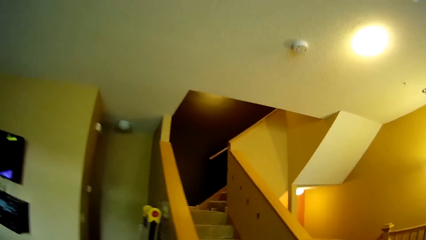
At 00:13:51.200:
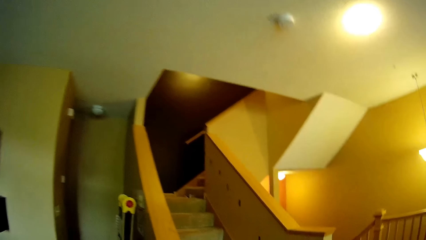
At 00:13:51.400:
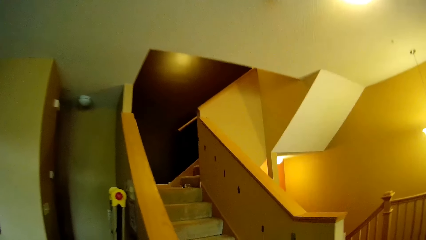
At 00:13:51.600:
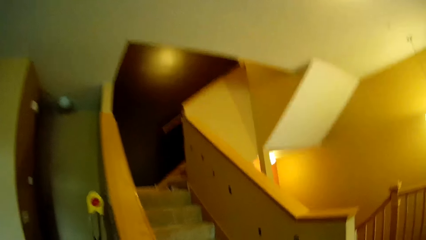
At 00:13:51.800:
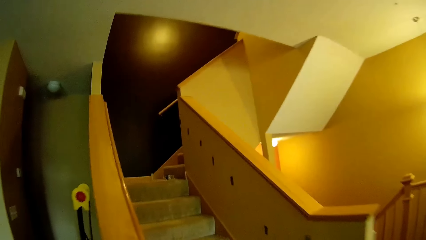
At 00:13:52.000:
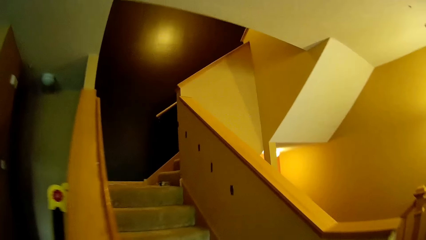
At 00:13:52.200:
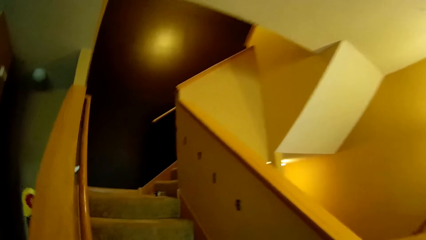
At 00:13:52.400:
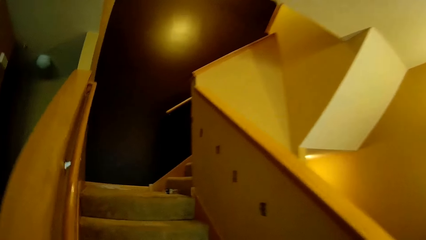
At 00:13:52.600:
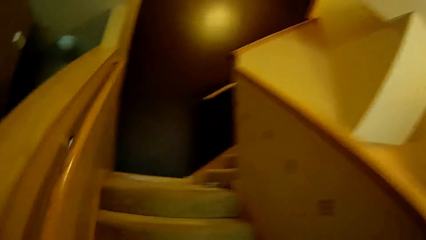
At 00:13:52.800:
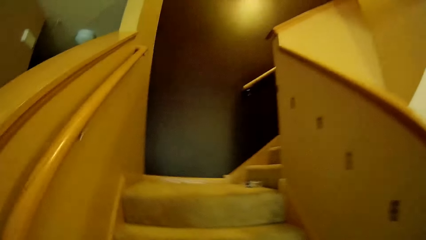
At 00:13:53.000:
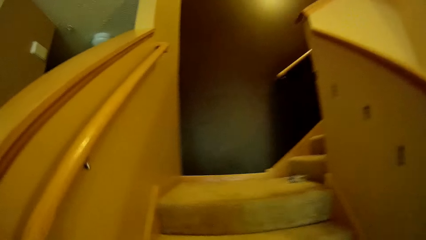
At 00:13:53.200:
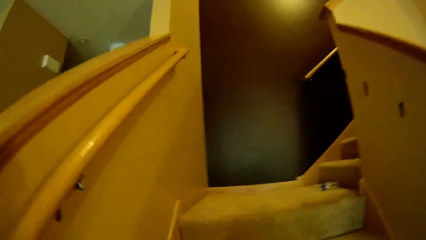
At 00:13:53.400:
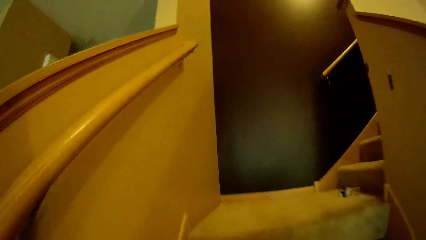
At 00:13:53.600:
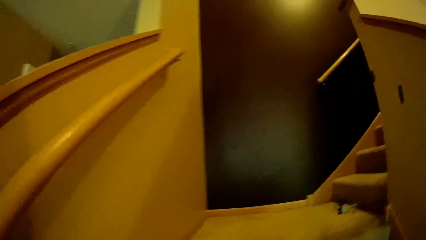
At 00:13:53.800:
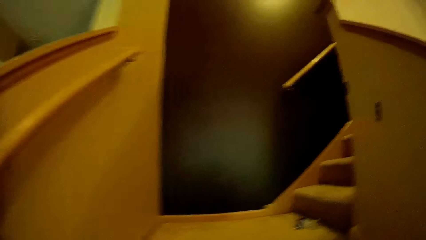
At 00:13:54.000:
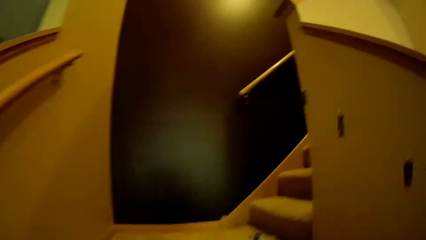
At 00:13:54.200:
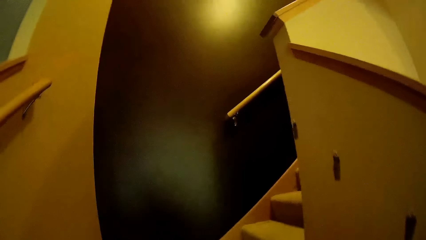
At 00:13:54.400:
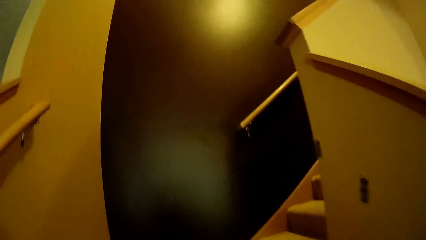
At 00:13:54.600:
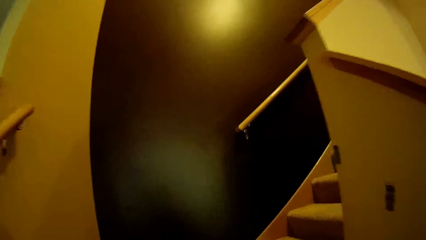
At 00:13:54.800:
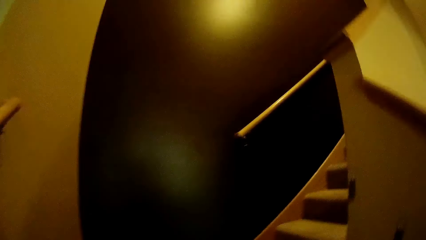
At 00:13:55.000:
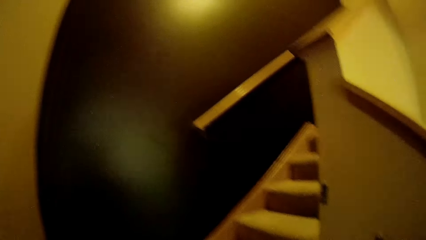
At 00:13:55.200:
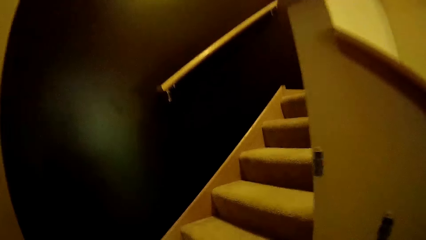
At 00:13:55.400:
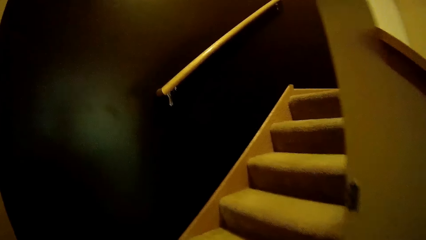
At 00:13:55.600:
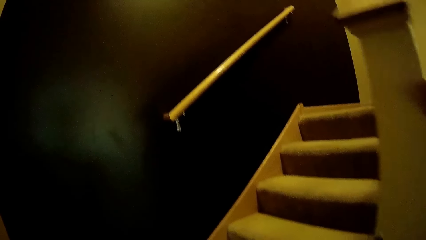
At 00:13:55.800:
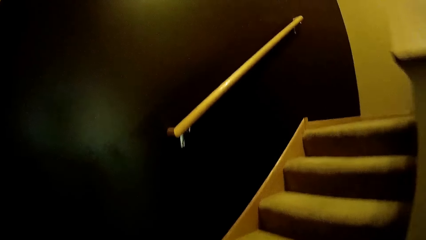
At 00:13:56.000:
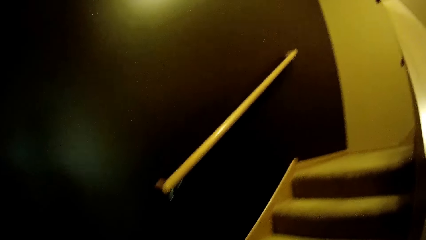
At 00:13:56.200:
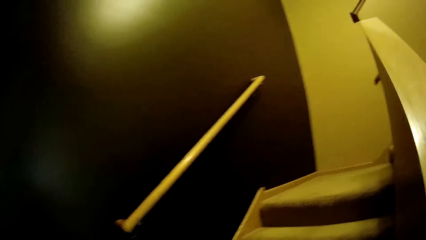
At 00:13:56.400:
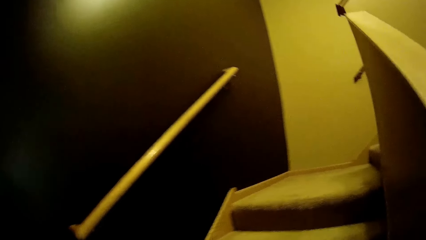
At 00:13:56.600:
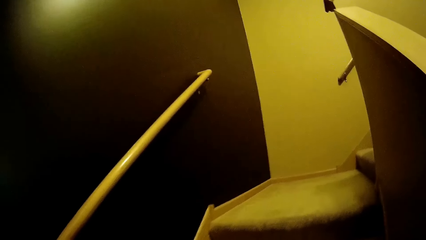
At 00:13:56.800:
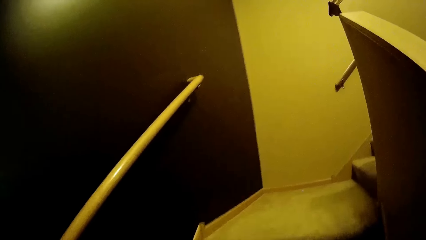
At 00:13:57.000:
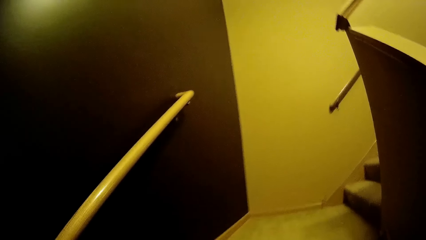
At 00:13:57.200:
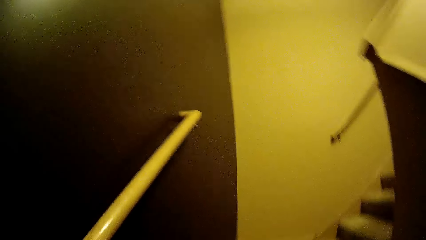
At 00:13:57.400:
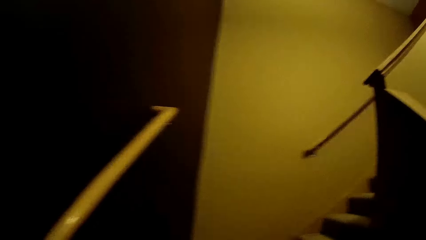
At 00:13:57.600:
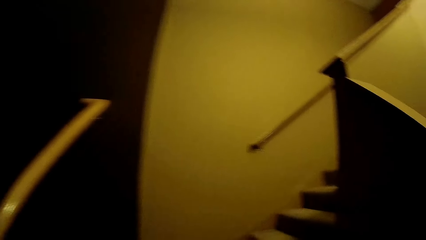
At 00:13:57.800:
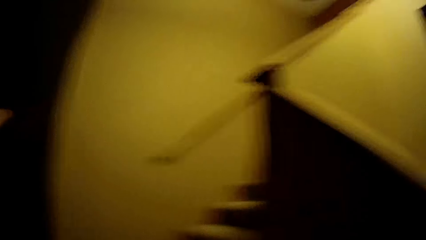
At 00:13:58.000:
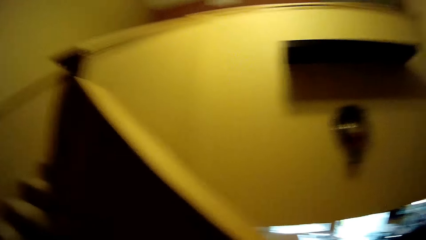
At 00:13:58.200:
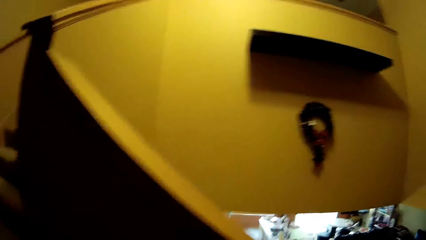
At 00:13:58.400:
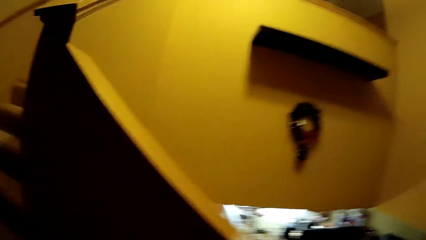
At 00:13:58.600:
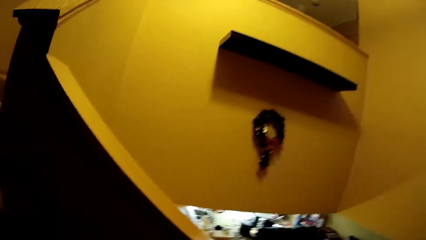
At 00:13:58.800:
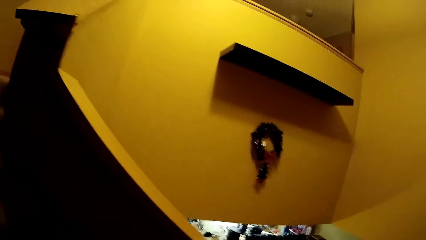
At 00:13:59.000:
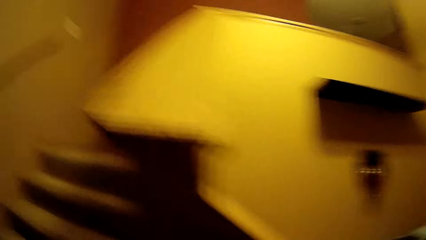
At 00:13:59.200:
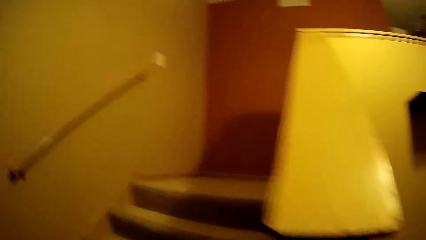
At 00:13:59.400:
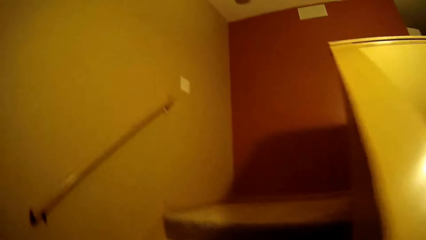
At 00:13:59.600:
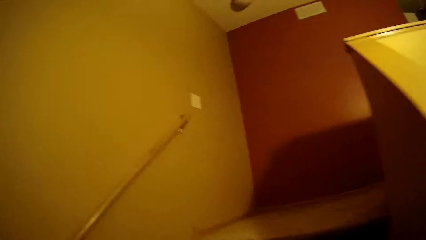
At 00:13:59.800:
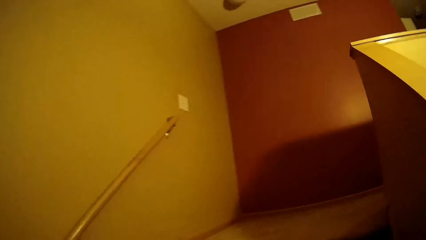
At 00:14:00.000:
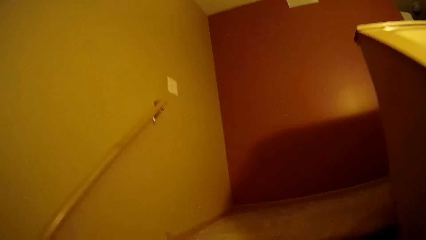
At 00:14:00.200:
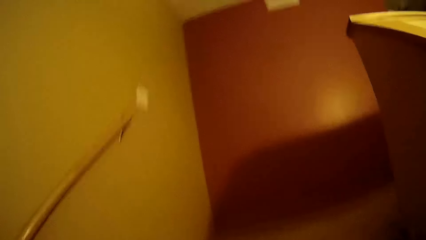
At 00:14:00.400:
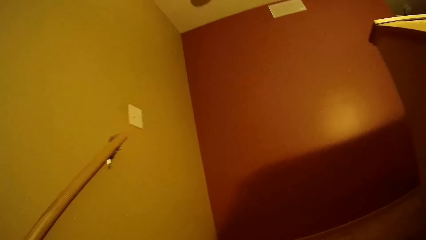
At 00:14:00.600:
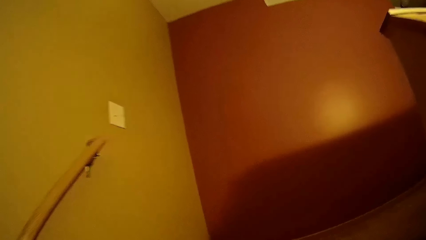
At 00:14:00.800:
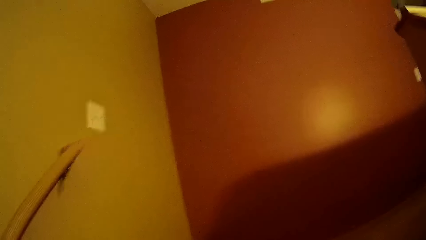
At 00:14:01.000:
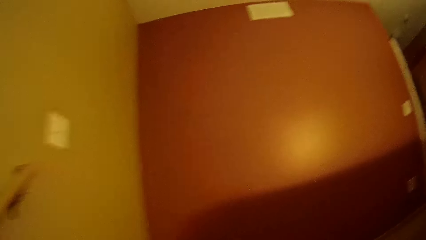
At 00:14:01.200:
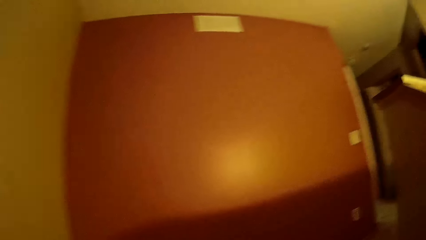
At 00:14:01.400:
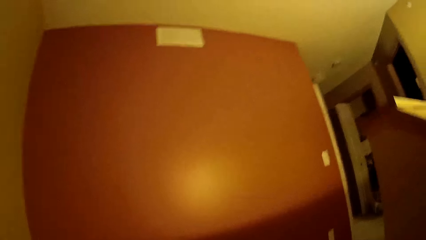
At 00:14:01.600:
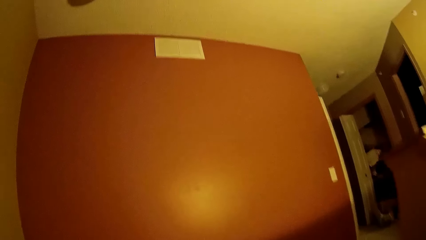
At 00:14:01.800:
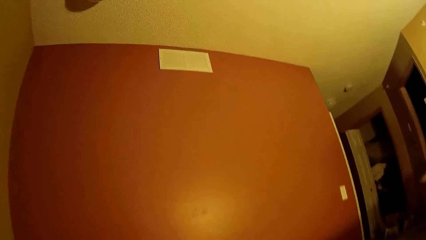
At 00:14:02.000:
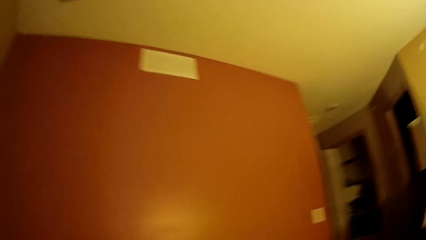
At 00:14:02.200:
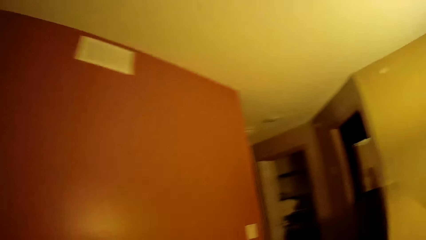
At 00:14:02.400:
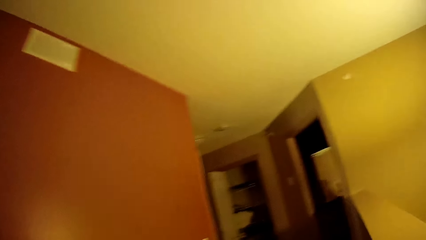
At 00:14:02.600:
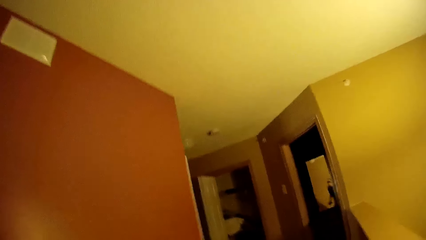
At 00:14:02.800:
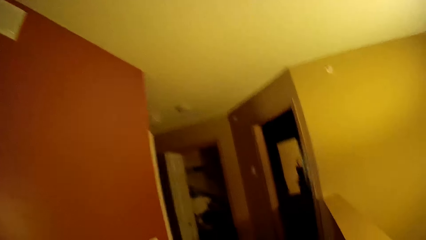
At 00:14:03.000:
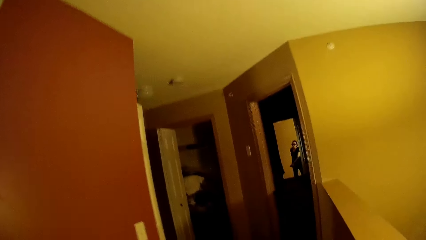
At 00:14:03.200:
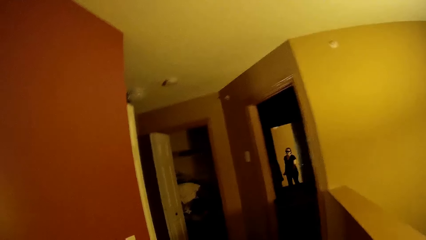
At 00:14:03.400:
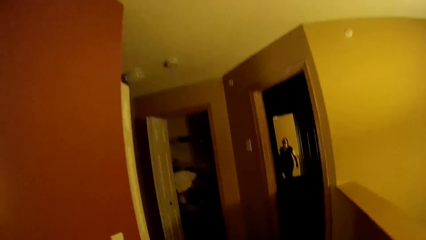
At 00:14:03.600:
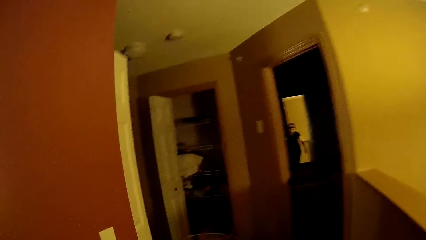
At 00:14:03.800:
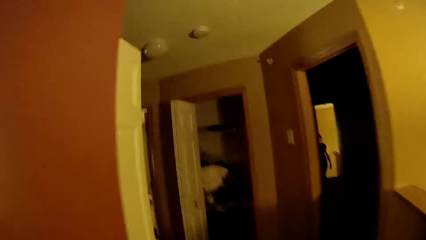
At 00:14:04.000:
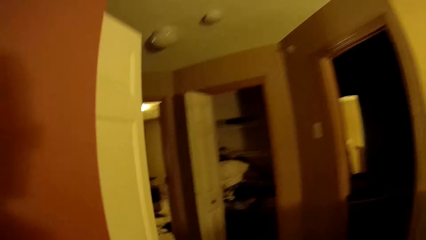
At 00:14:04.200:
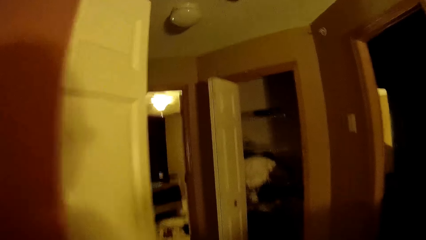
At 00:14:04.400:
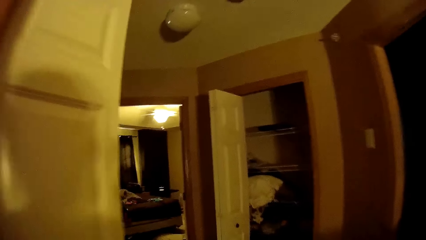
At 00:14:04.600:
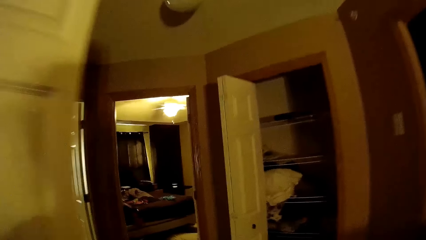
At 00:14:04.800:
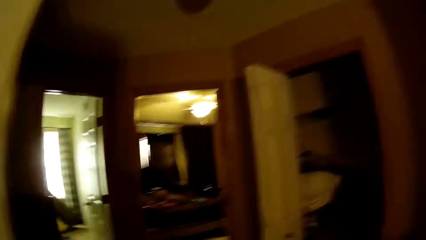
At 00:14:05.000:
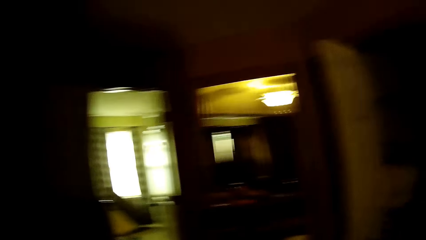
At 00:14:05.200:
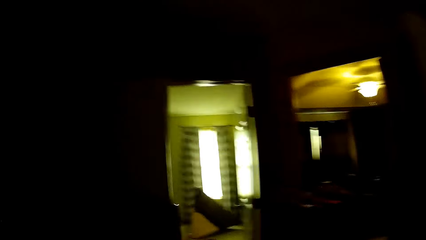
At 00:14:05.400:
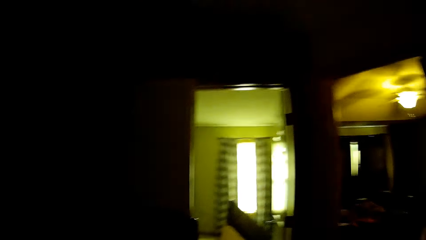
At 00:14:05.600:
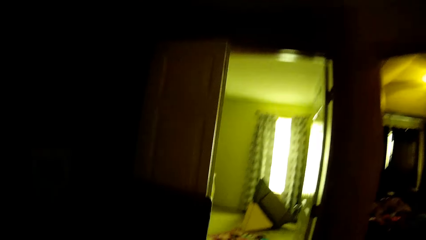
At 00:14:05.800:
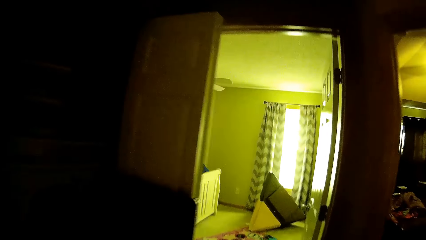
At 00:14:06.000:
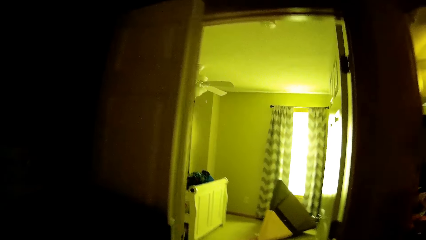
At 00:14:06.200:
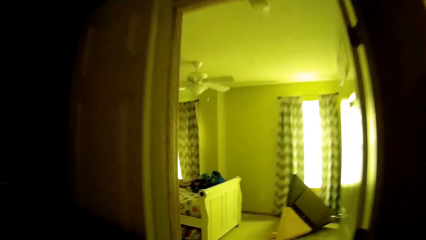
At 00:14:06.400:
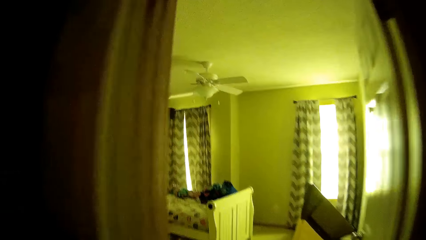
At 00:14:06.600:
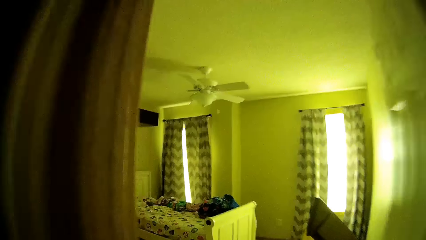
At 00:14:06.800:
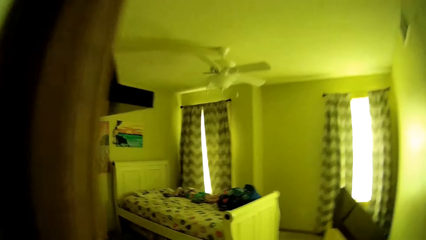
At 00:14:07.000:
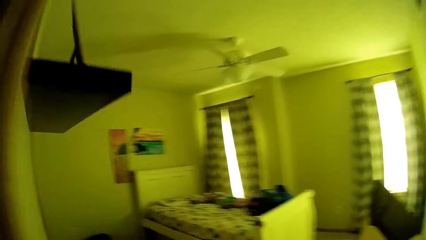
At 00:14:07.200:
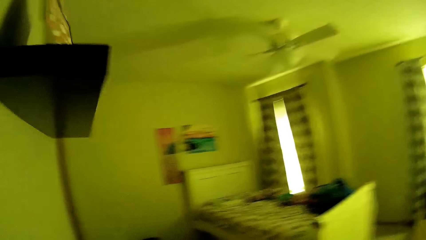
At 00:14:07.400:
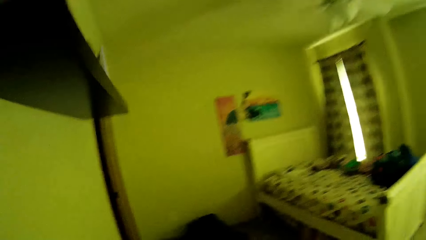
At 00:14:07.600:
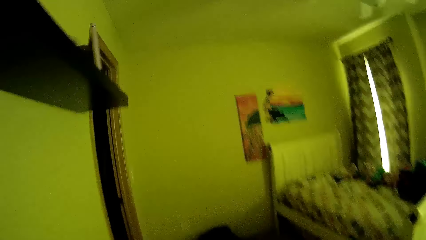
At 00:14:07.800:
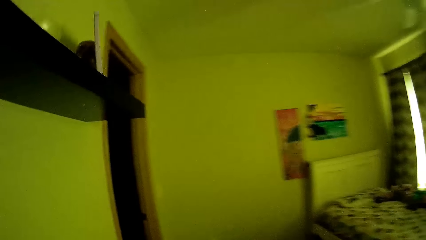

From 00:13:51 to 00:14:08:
The child talks to the camera wearer. The camera wearer walks up the staircase. They walk around the house. They walk into a bedroom.
